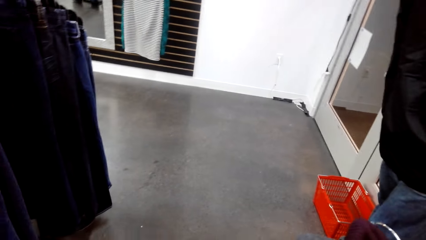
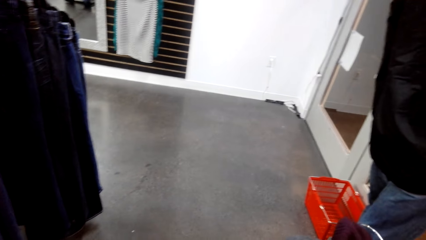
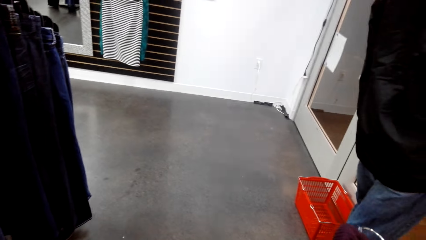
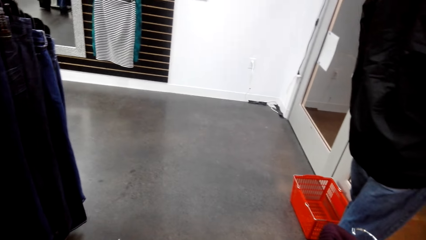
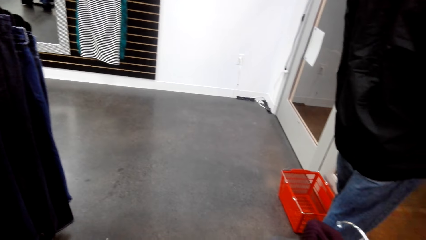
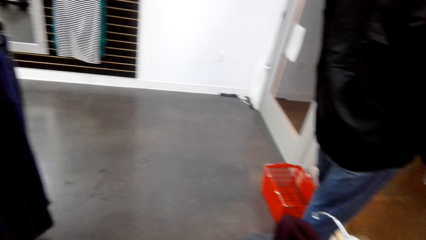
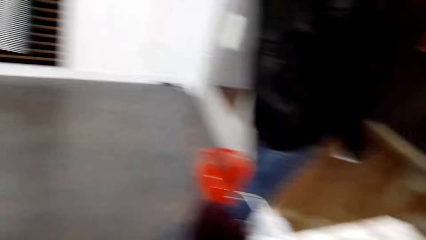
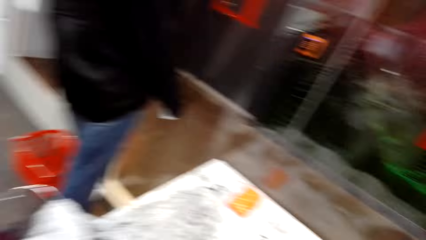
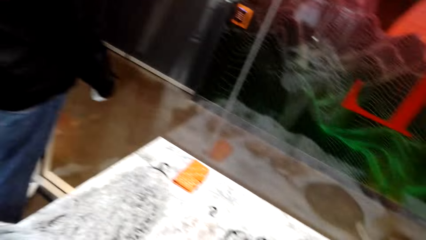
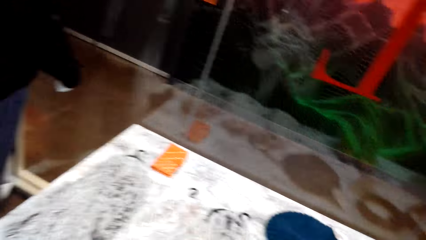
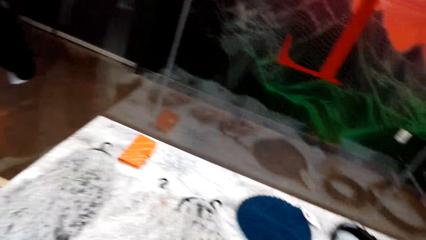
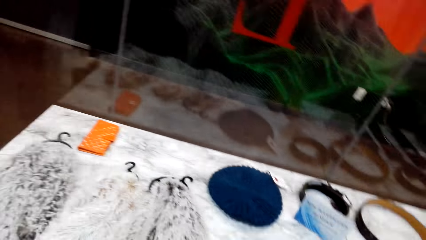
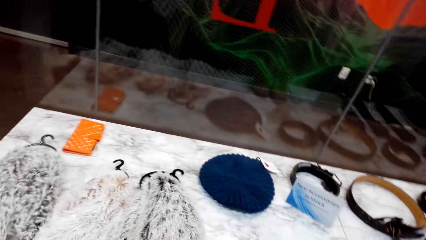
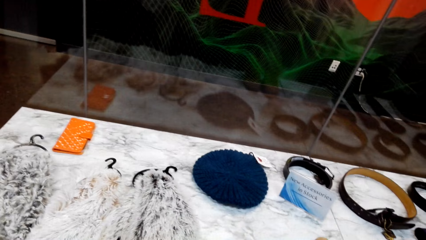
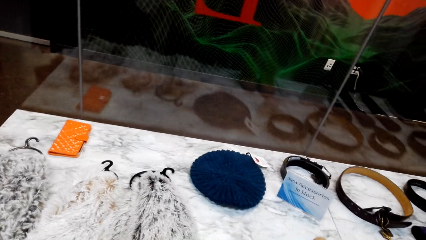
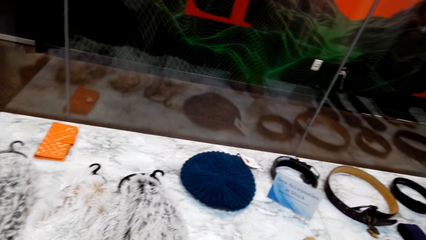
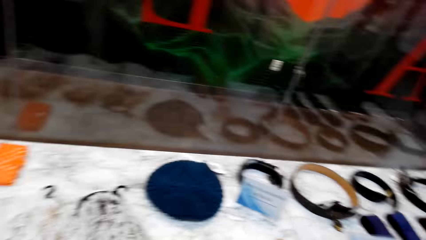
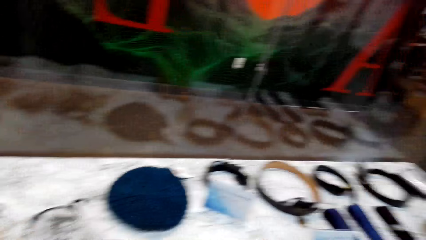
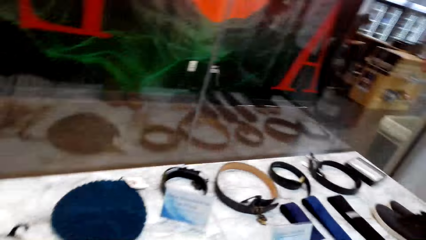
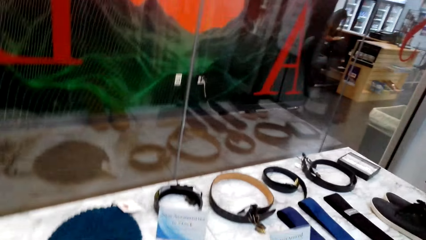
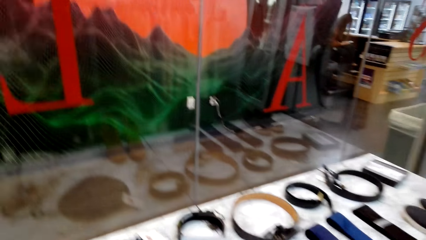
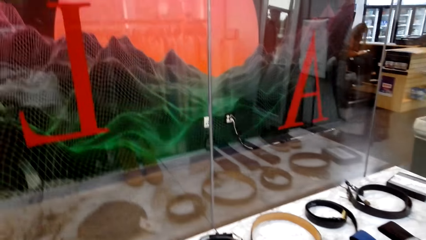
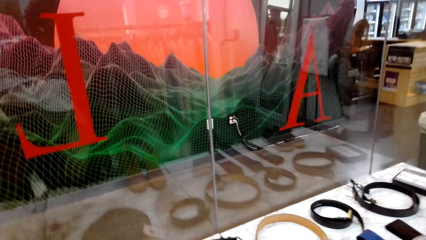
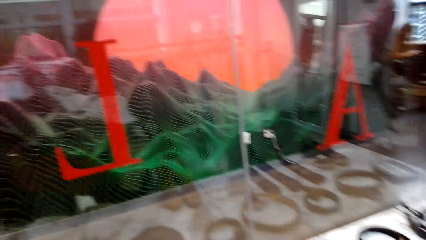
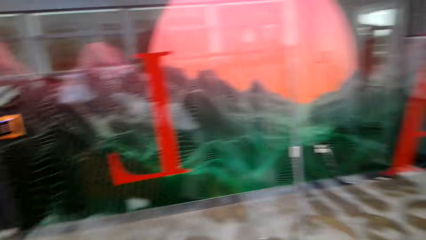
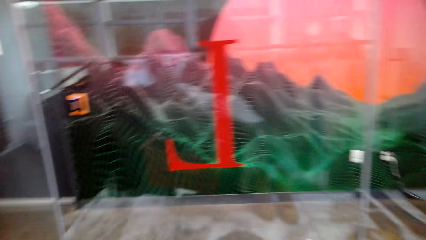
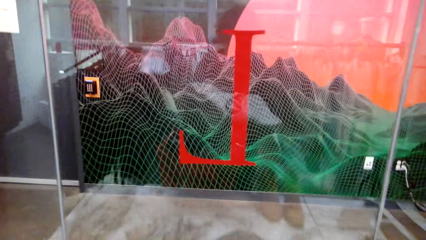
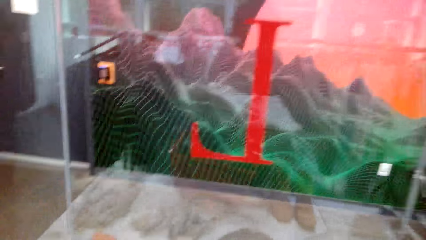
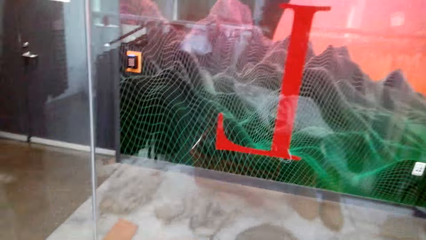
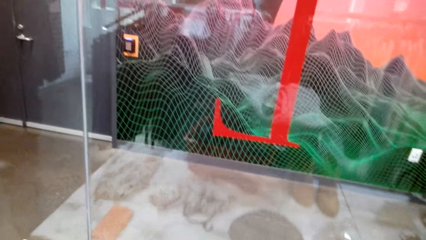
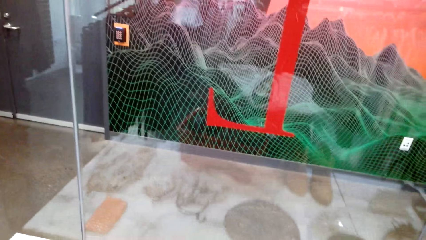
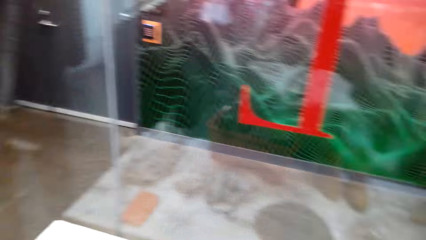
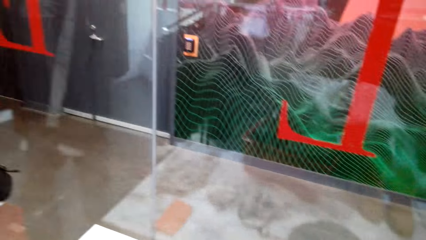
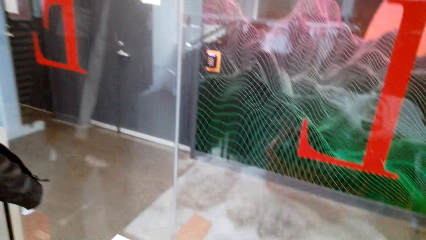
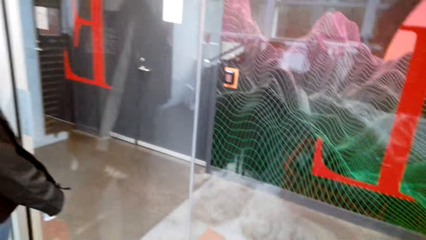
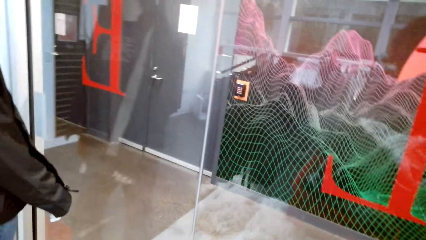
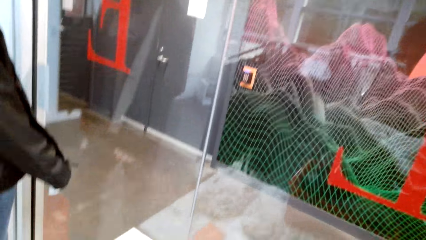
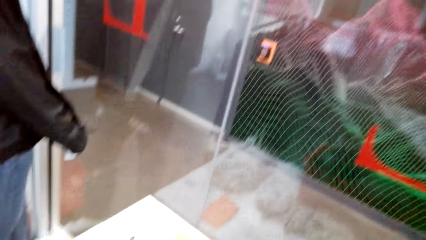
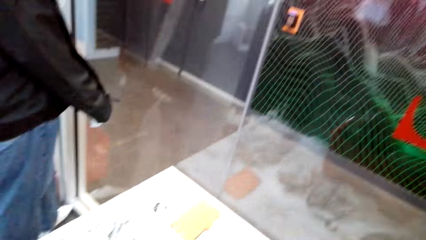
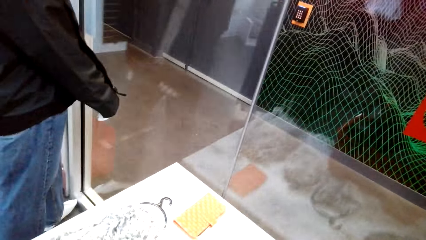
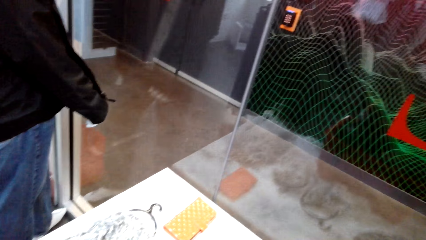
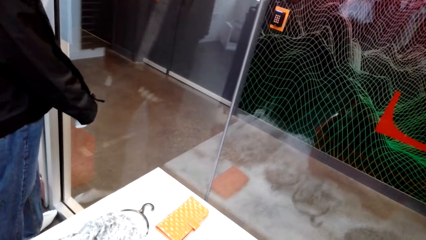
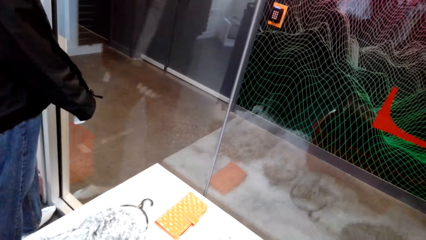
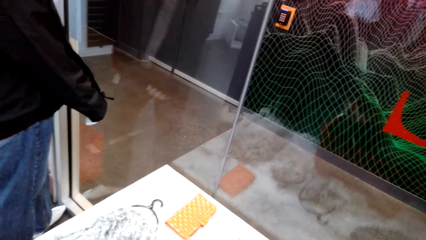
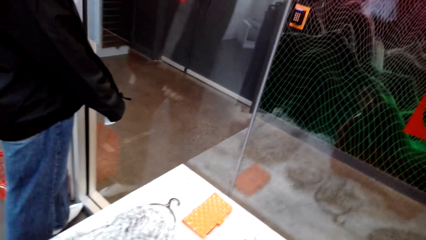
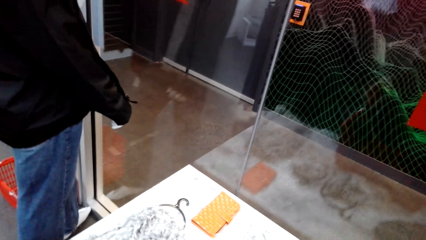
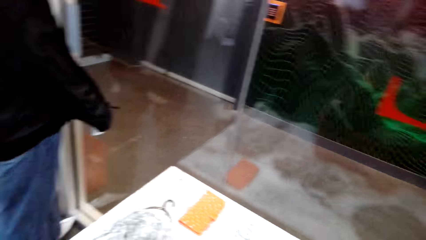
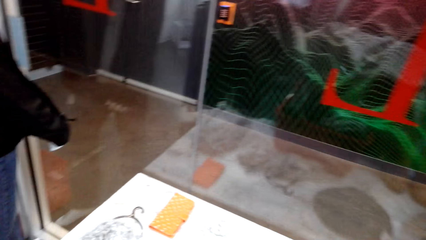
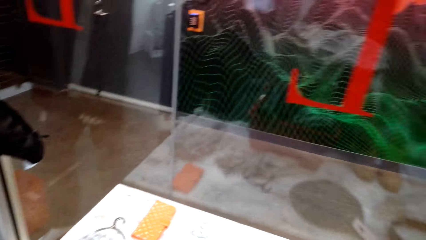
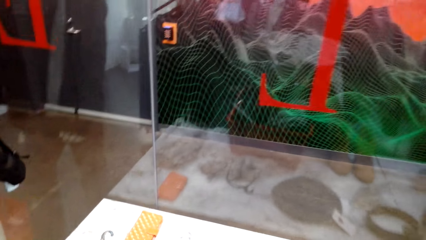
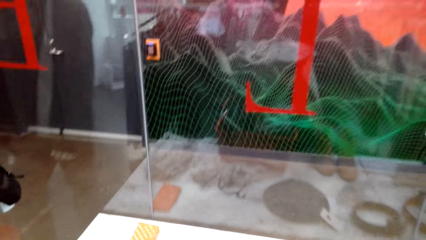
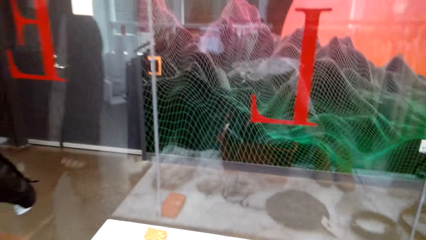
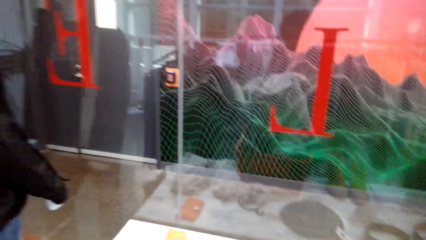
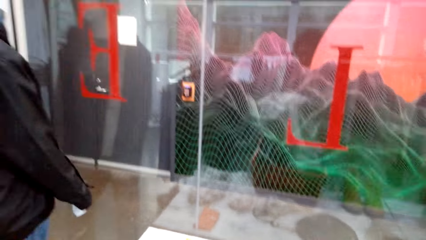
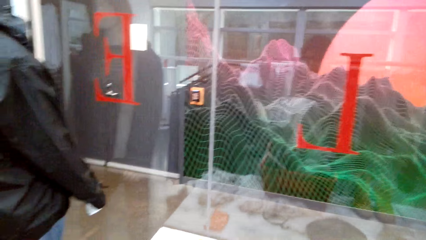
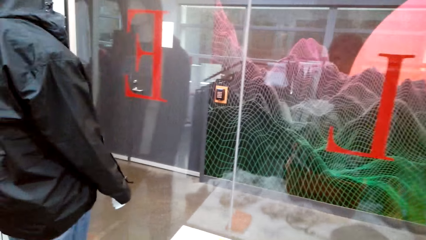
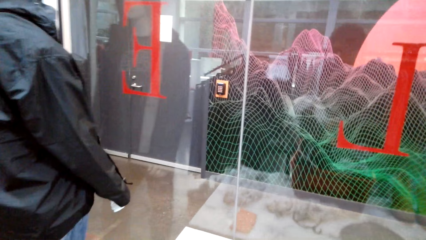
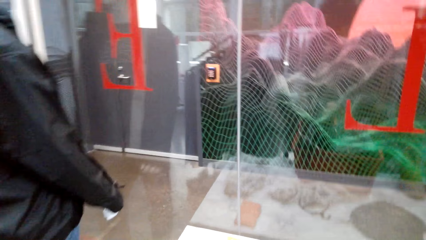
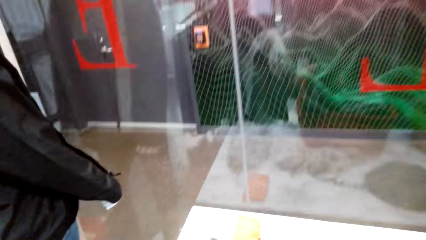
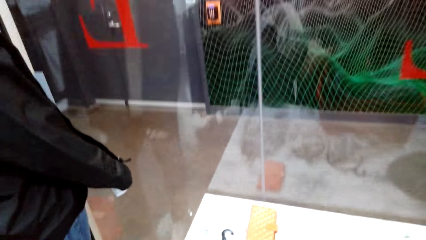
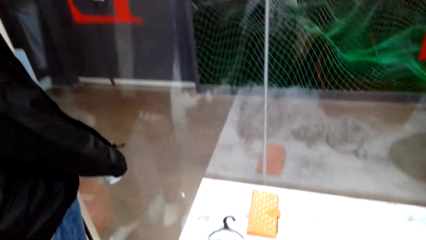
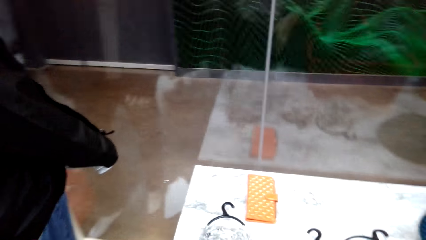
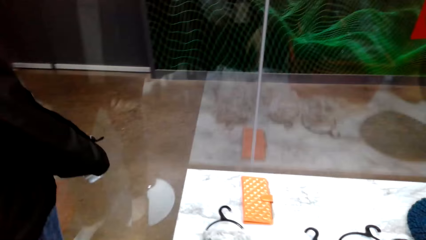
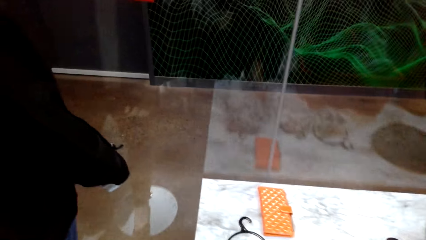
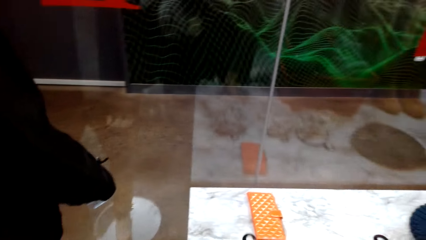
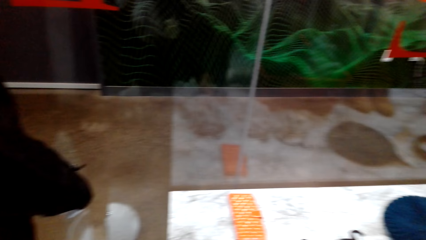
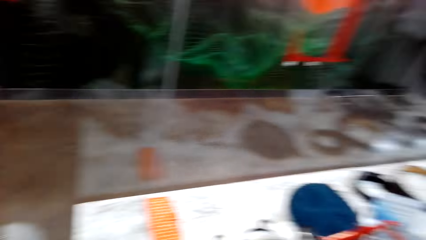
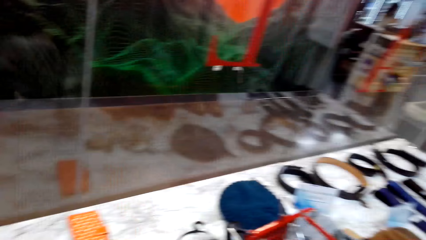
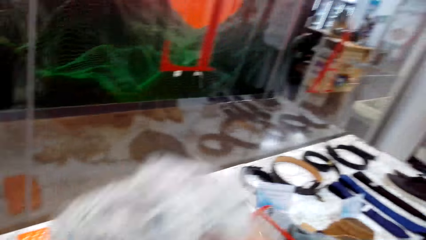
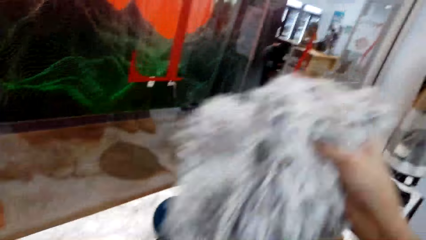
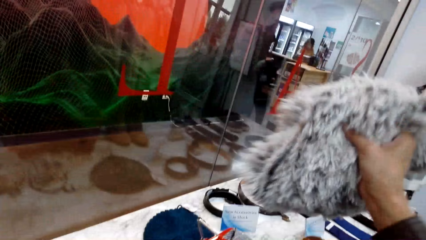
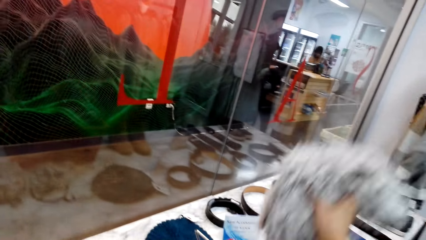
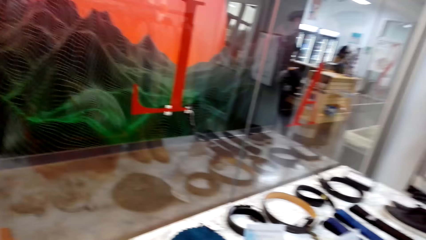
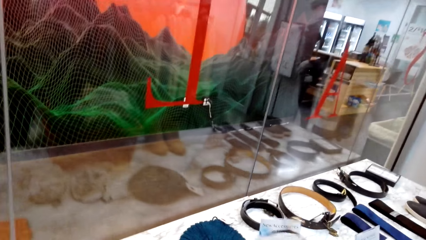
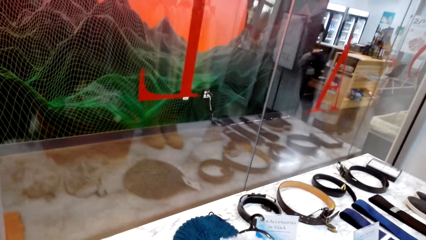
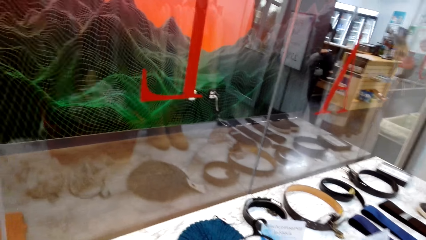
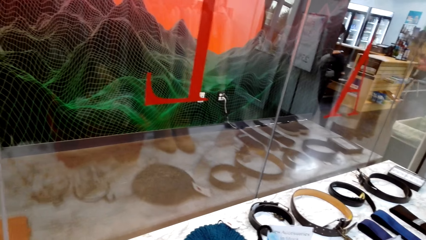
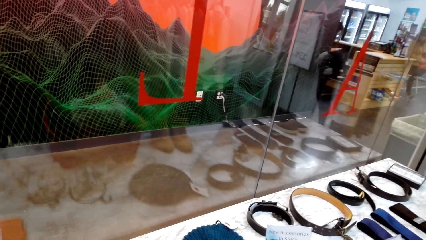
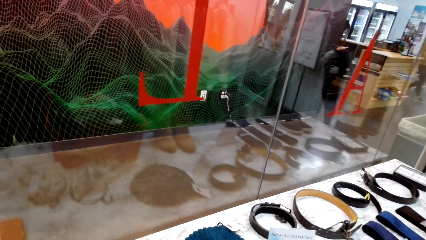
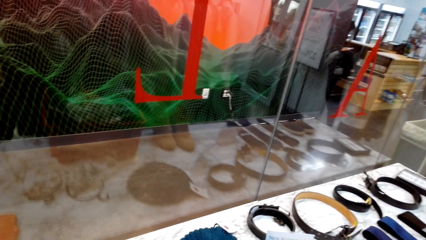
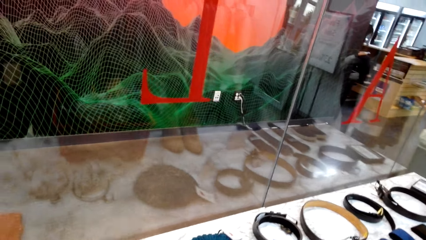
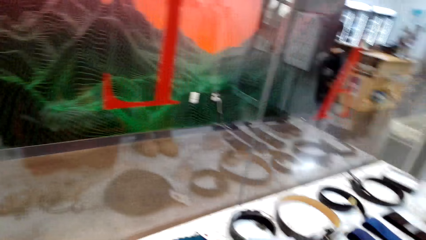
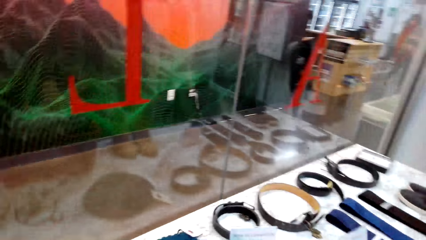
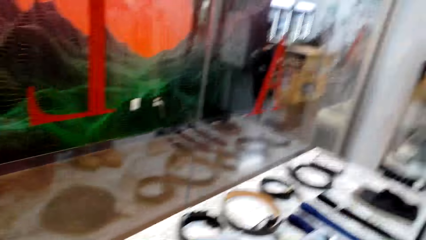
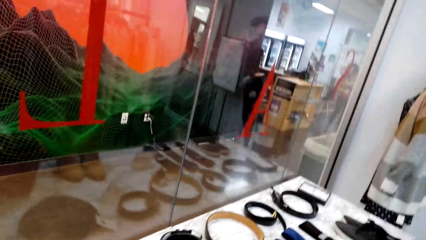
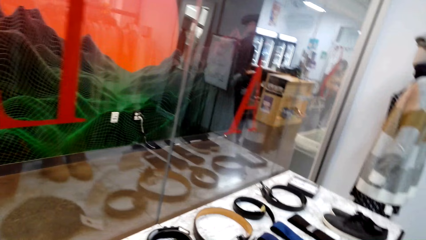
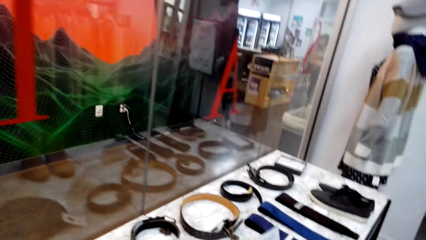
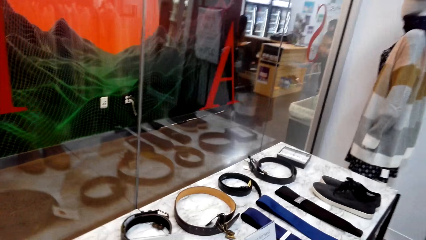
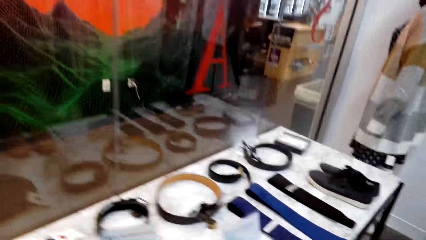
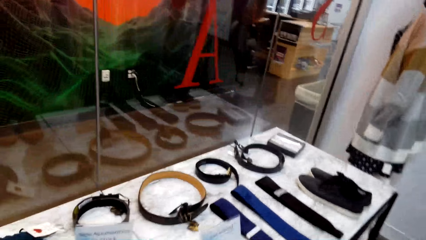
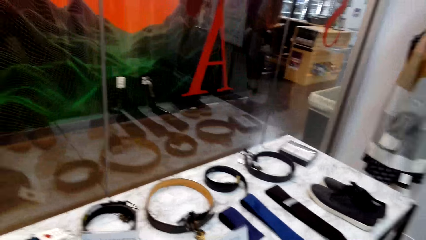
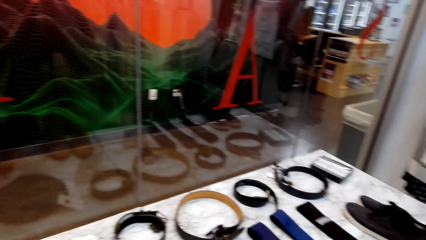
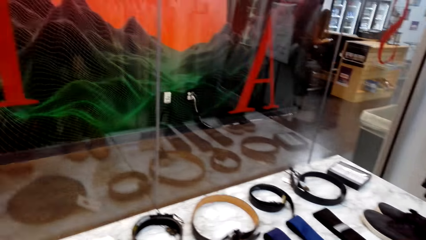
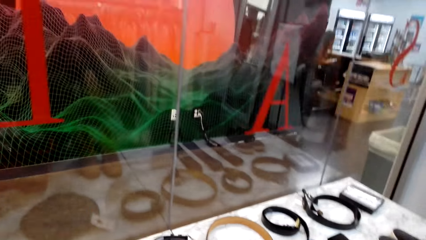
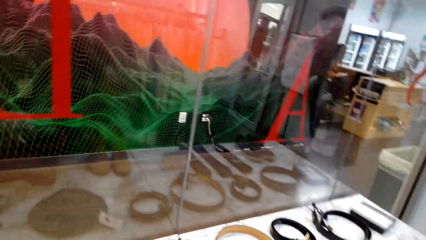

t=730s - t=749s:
The camera wearer puts another boot in the trolley. She checks a cloth in her hands. She puts a neck scarf on the shelf. She throws the cloth on the table.
